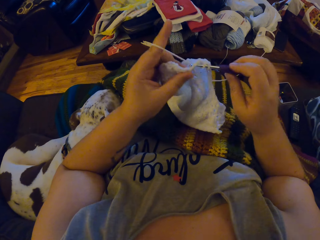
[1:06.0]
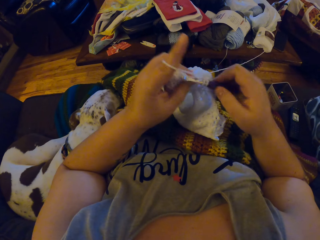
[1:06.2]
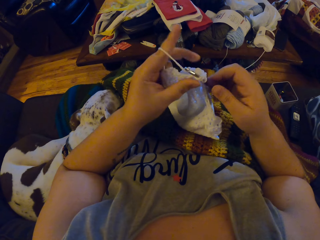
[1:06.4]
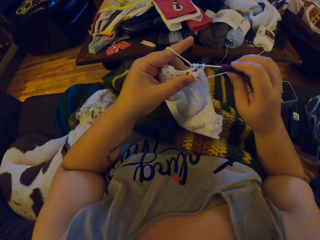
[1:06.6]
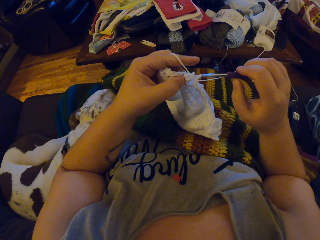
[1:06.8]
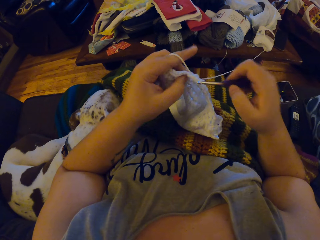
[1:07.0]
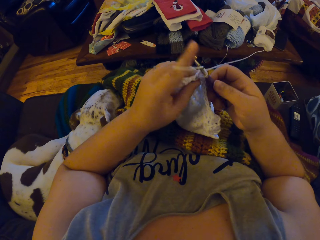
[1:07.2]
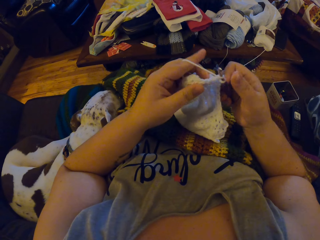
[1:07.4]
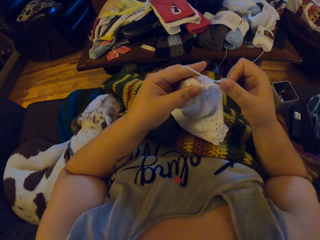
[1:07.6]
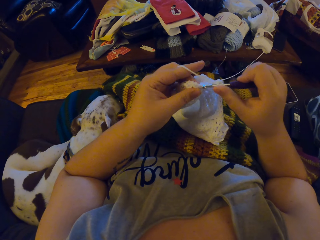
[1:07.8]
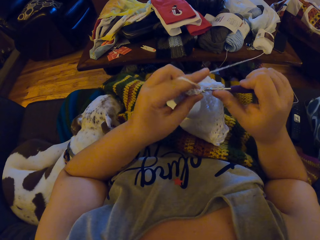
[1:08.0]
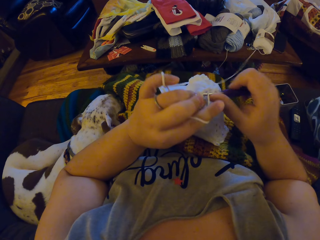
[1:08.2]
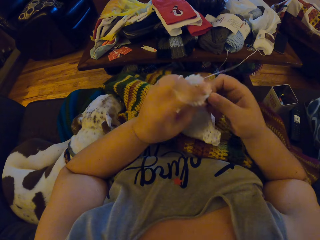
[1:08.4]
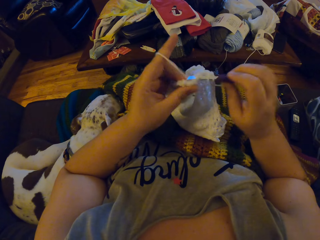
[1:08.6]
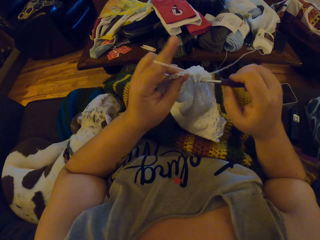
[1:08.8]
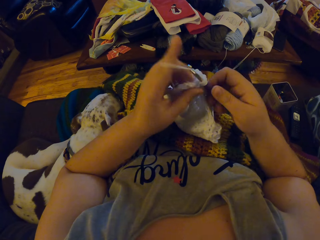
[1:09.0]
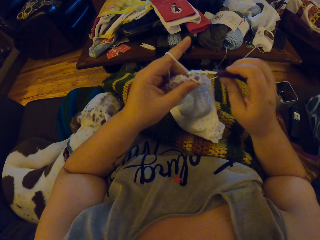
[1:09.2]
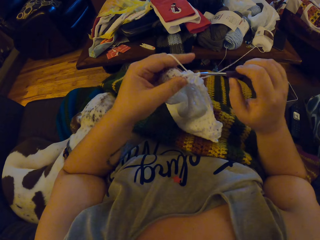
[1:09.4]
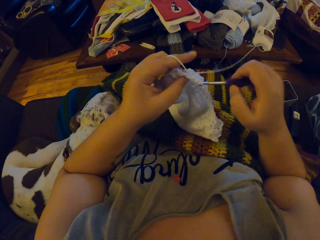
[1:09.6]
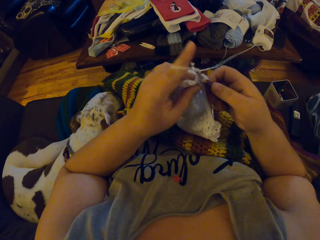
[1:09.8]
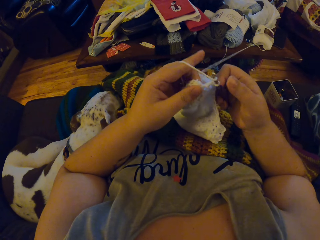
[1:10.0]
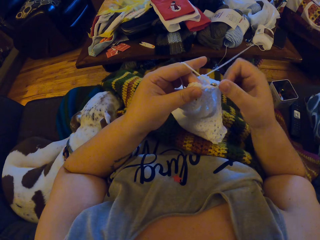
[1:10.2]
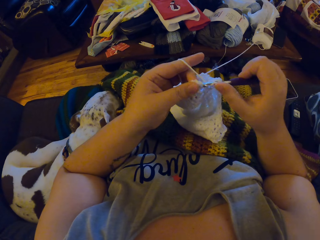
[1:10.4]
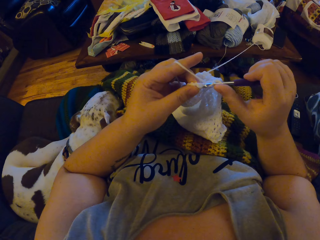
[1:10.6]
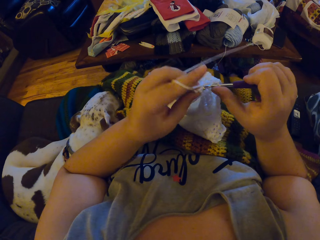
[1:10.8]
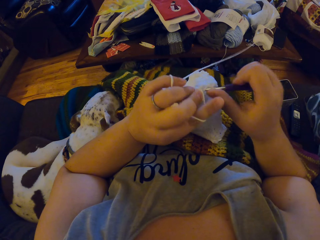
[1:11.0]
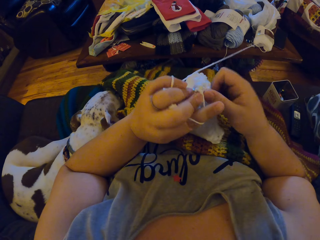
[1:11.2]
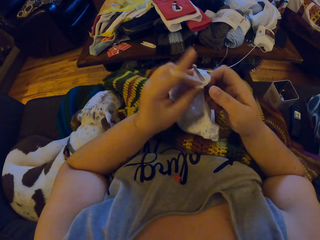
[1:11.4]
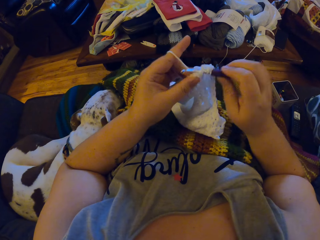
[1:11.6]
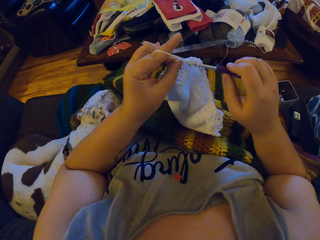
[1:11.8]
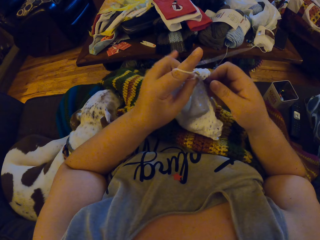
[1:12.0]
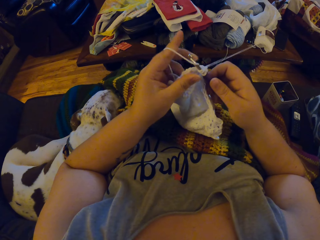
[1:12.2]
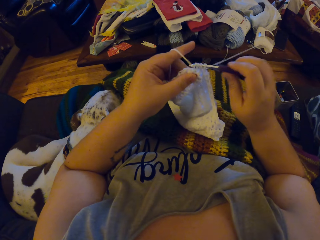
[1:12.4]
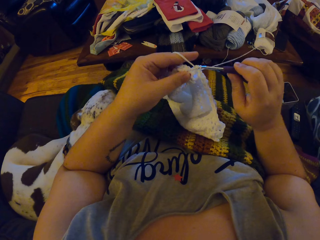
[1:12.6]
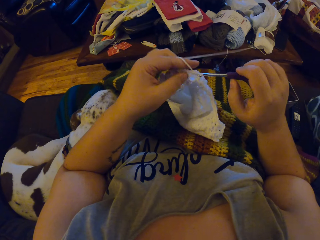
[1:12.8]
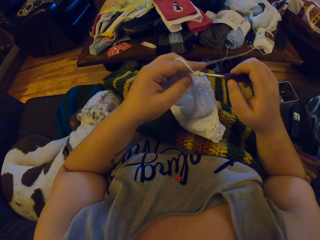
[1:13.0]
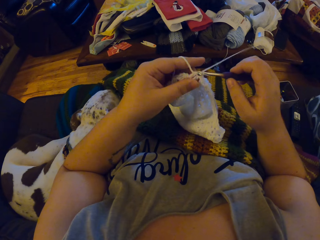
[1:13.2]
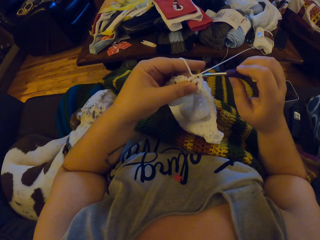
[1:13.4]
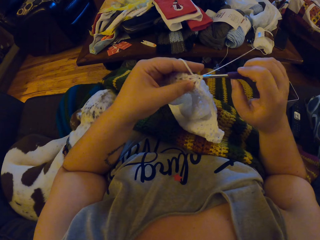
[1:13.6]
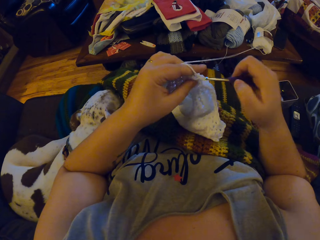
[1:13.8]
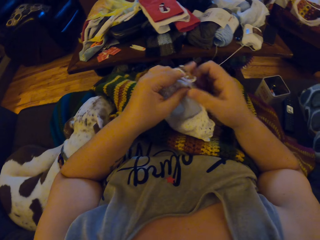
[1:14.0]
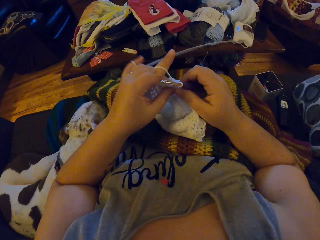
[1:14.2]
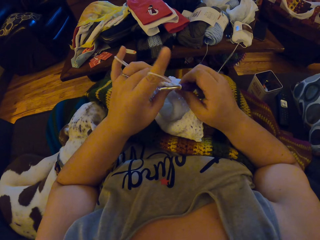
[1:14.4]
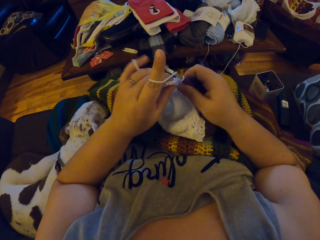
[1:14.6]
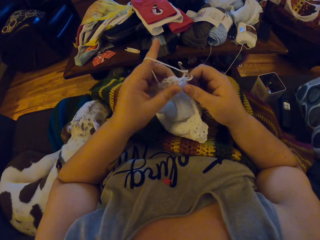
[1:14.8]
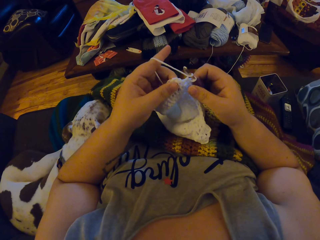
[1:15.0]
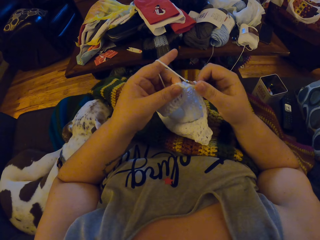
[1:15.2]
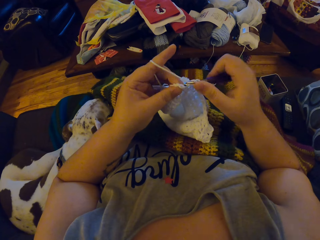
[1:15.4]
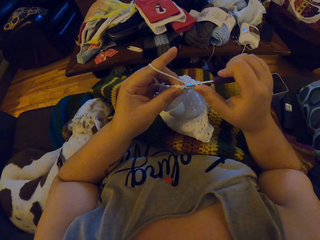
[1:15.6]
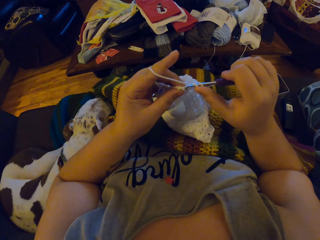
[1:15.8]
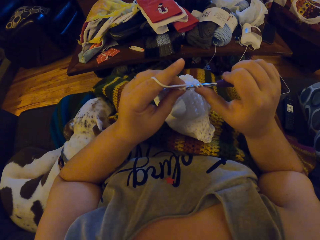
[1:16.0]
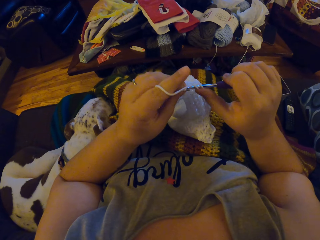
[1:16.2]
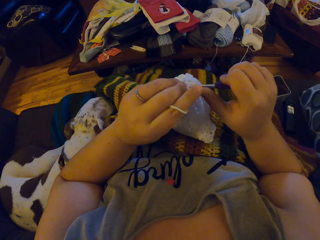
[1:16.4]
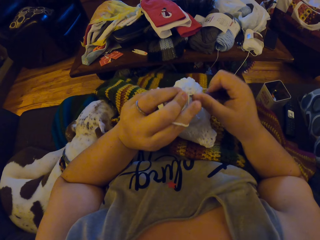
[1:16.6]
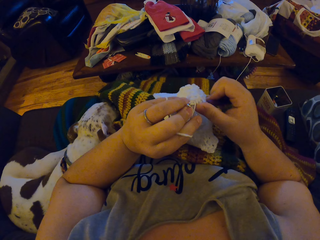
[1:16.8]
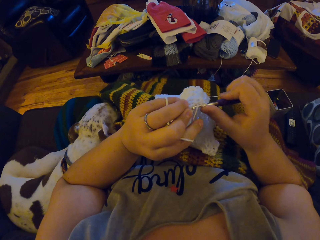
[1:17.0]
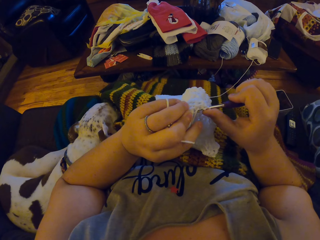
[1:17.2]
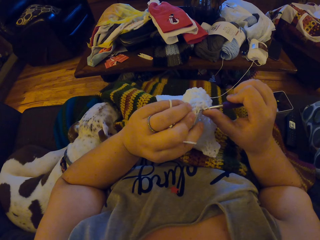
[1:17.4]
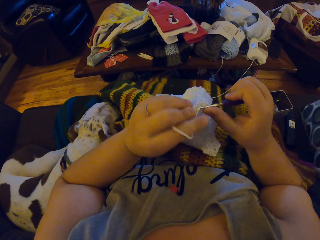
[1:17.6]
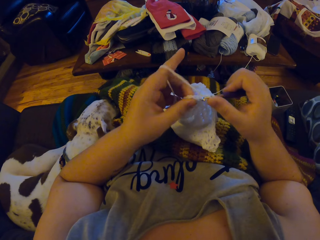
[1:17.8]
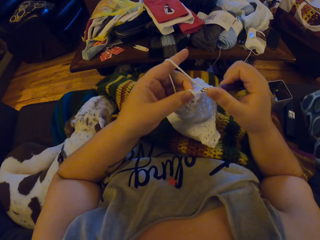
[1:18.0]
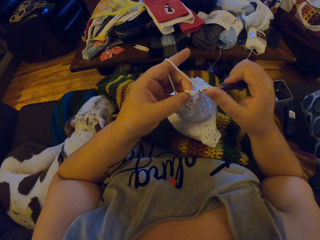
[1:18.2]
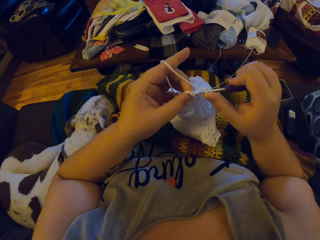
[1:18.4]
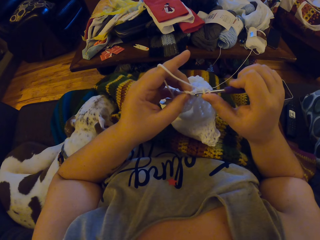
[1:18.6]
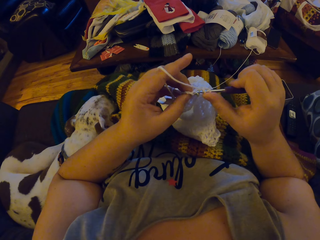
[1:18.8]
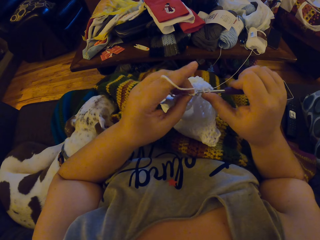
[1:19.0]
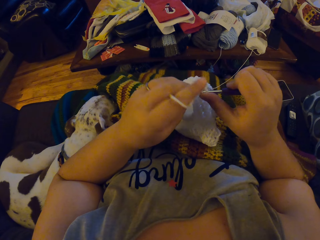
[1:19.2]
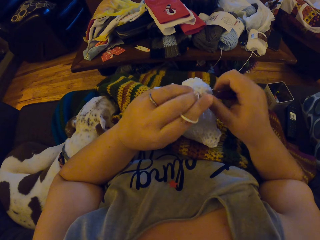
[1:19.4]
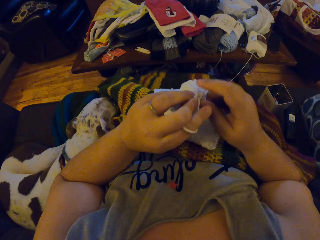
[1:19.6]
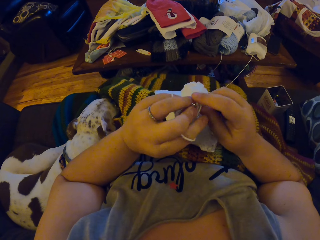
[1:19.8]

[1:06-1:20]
The camera wearer holds the white crochet cloth and crochet hook with her right hand. She crochets the strip of yarn into a cloth with the crochet hook and her left hand.

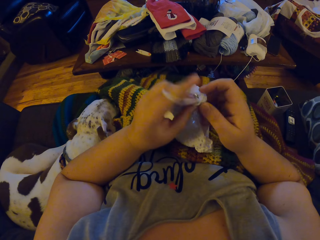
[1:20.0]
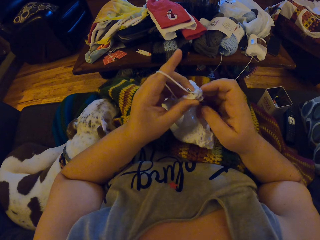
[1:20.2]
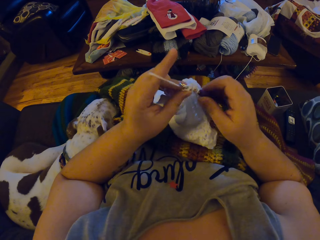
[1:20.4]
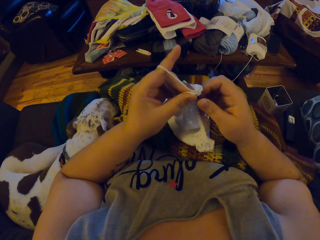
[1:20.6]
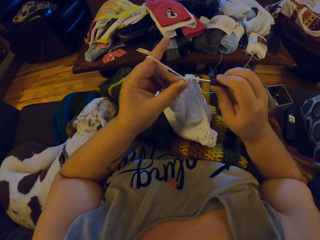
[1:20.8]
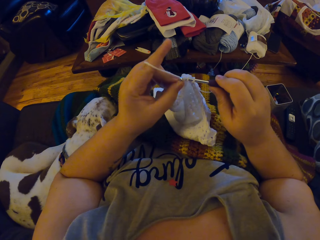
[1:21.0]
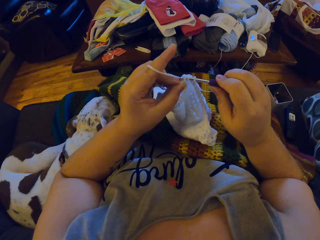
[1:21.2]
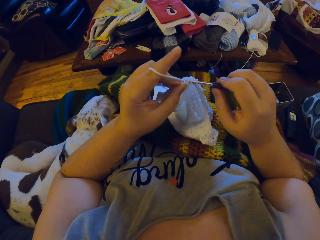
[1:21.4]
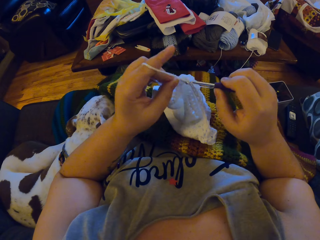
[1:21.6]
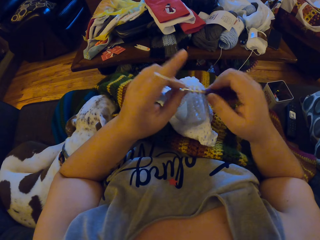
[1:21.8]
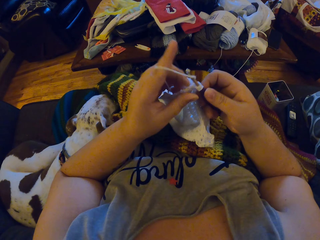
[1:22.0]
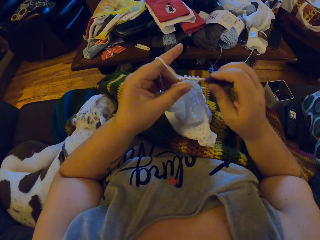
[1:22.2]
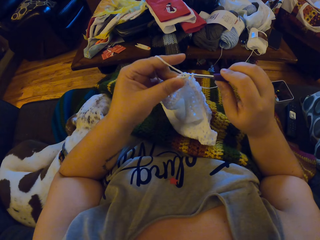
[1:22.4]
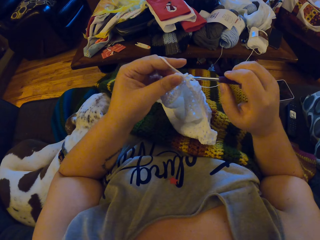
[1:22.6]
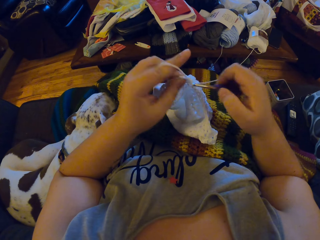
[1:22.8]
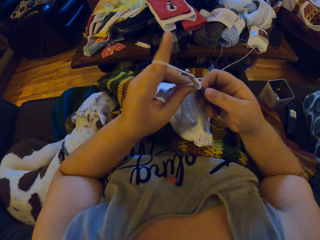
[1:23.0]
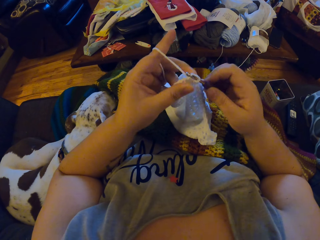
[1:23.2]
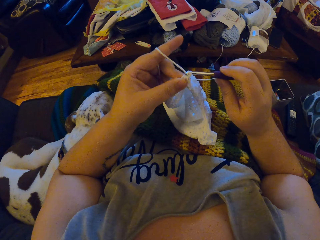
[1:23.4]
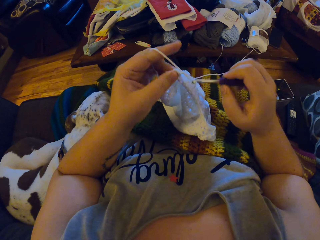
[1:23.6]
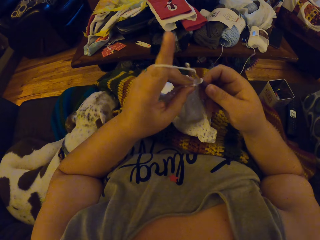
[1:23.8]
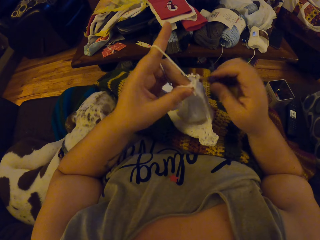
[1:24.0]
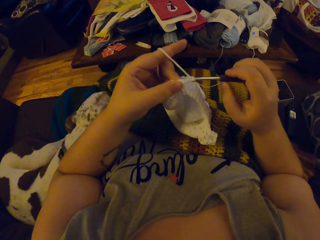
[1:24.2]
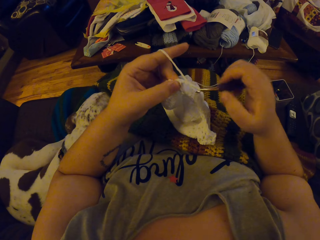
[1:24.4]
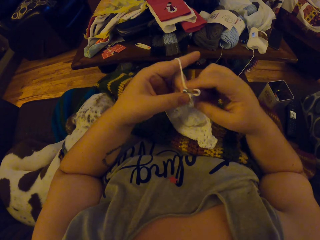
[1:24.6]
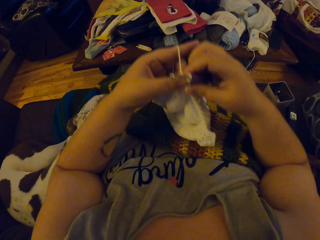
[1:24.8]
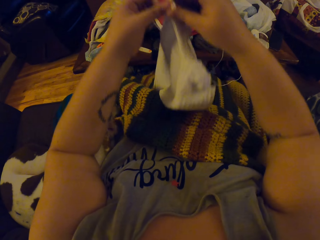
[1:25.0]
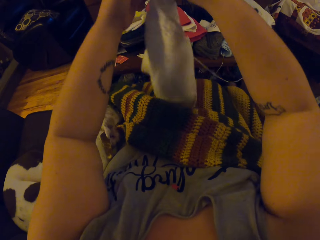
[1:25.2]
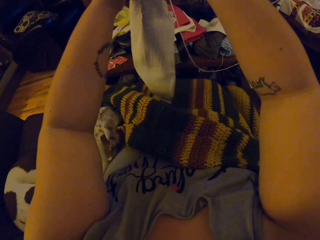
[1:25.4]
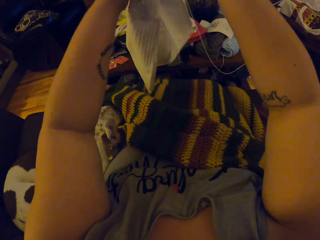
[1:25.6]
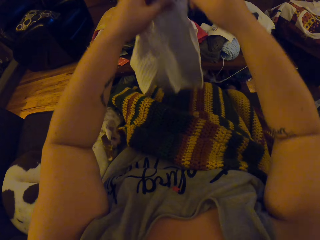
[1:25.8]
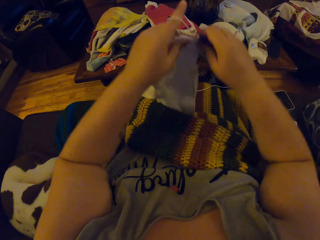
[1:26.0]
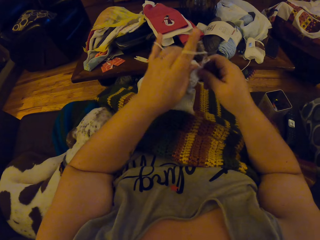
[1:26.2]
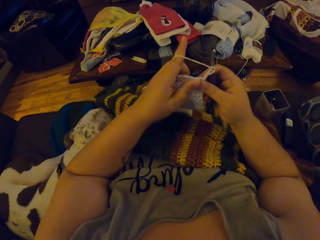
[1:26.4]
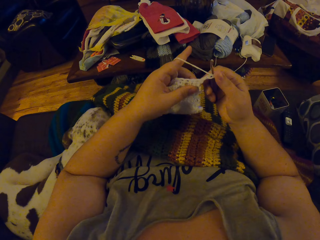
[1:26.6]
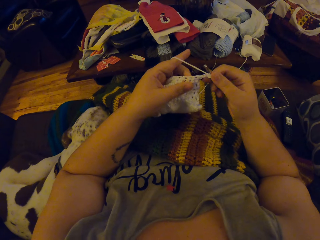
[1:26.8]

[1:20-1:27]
The camera wearer adjusts the white crochet cloth on her body with her hands.
